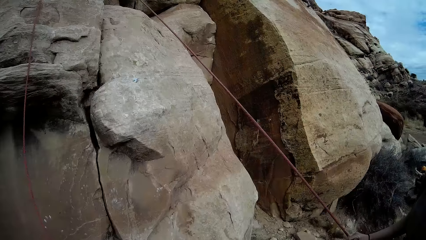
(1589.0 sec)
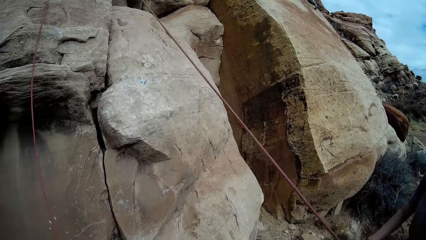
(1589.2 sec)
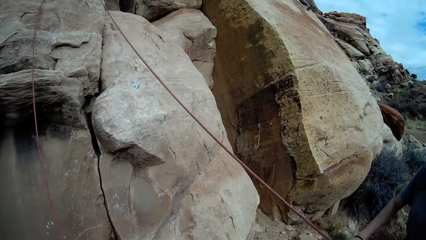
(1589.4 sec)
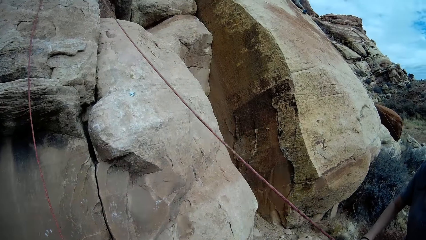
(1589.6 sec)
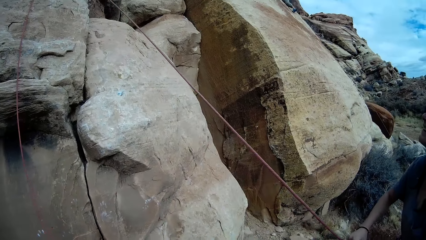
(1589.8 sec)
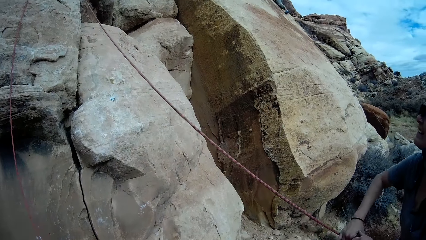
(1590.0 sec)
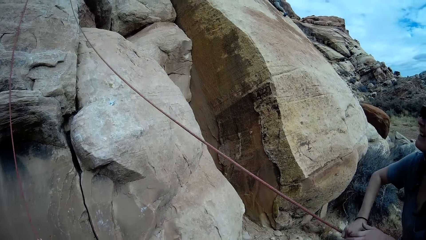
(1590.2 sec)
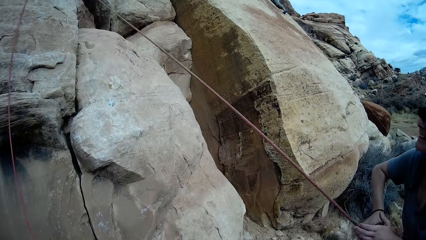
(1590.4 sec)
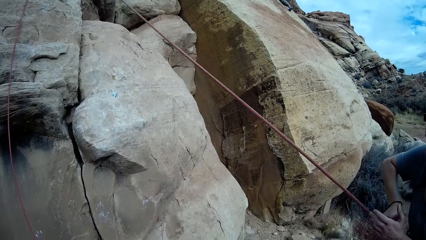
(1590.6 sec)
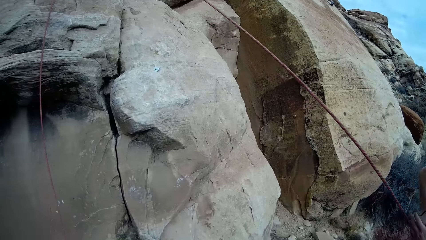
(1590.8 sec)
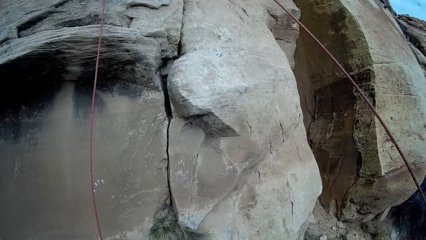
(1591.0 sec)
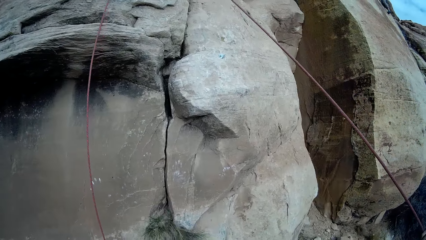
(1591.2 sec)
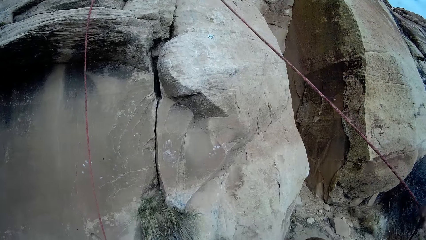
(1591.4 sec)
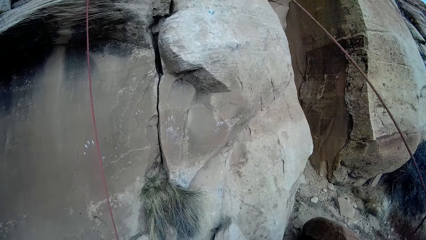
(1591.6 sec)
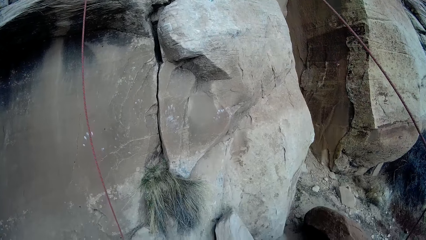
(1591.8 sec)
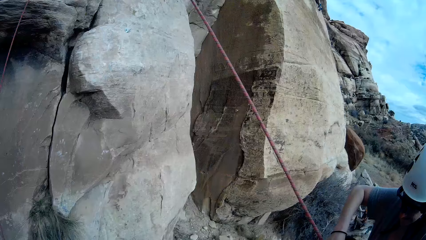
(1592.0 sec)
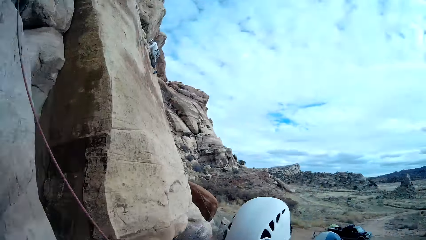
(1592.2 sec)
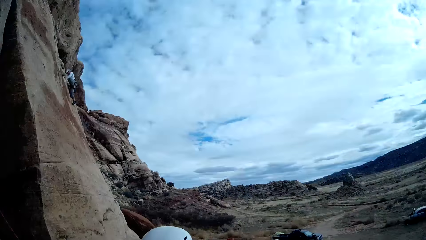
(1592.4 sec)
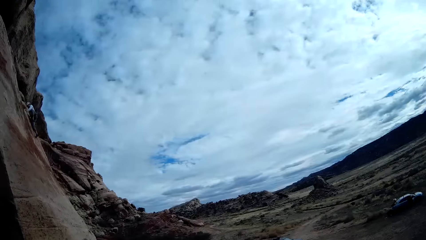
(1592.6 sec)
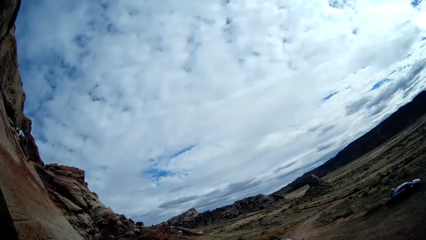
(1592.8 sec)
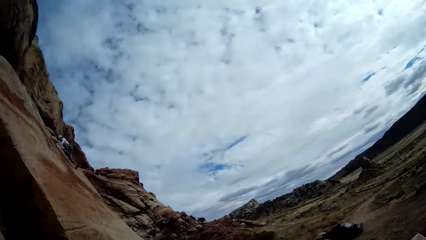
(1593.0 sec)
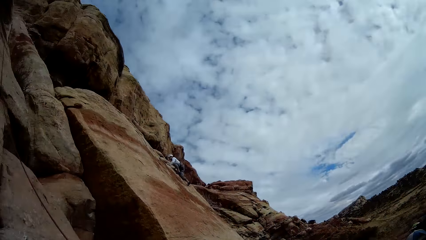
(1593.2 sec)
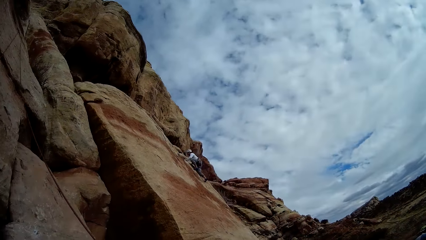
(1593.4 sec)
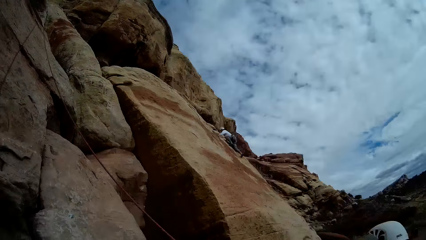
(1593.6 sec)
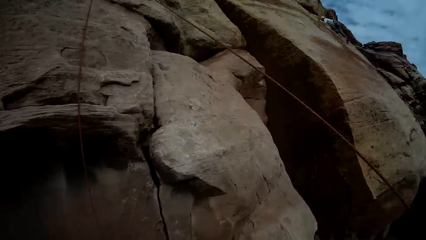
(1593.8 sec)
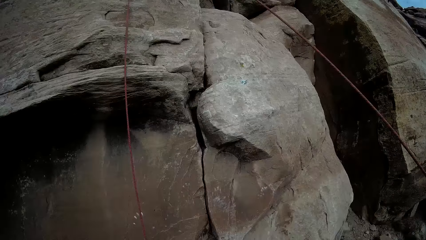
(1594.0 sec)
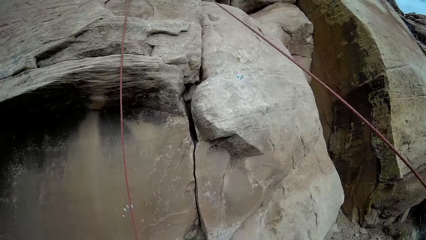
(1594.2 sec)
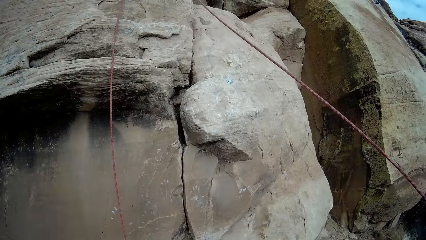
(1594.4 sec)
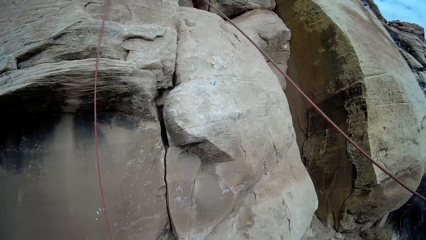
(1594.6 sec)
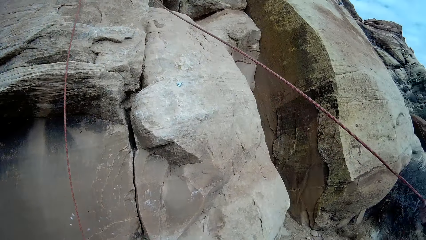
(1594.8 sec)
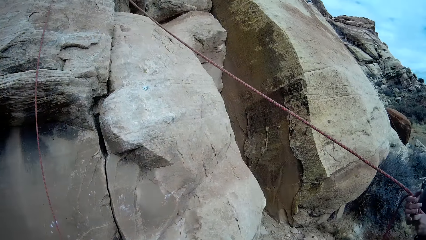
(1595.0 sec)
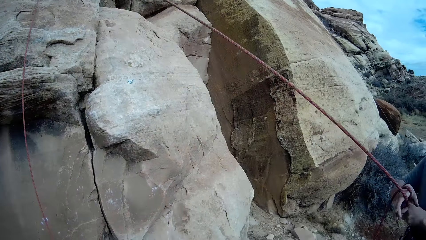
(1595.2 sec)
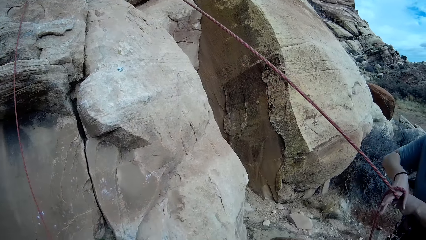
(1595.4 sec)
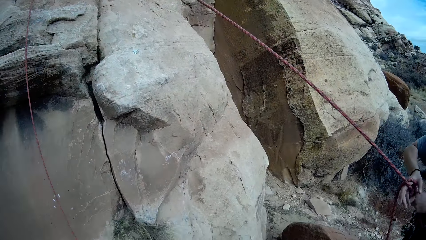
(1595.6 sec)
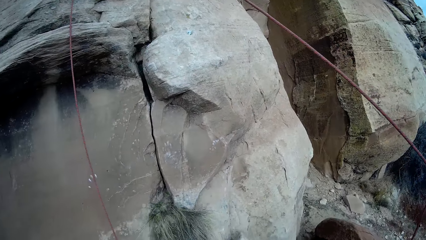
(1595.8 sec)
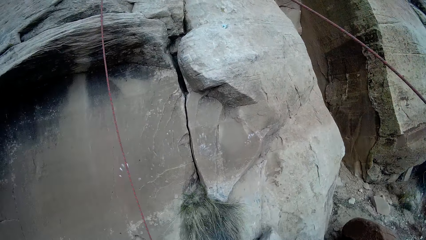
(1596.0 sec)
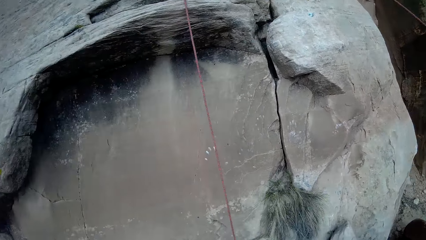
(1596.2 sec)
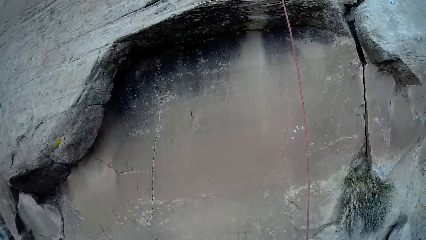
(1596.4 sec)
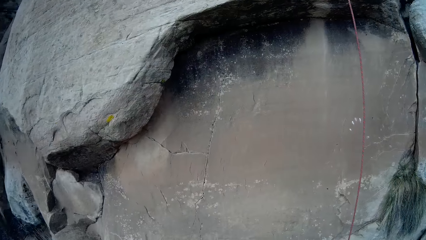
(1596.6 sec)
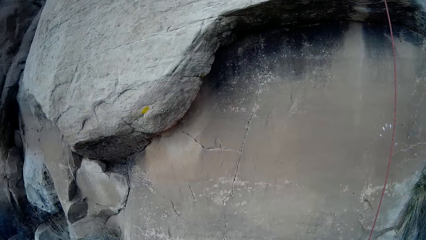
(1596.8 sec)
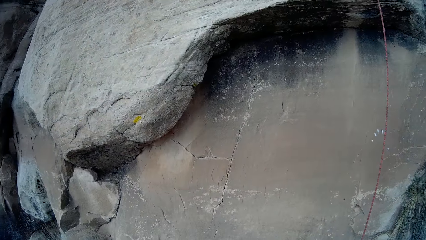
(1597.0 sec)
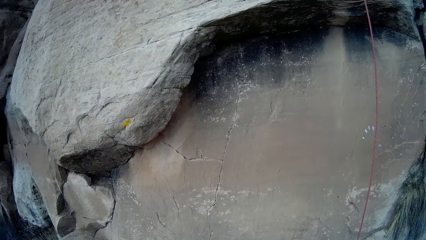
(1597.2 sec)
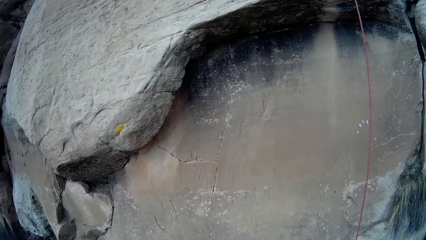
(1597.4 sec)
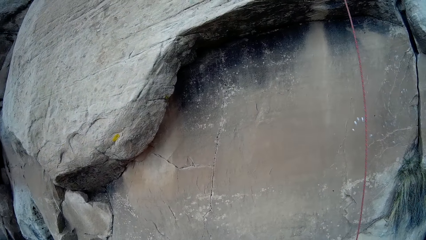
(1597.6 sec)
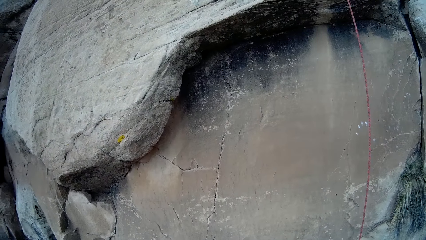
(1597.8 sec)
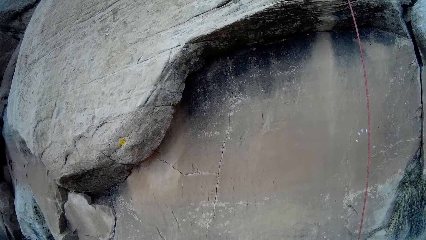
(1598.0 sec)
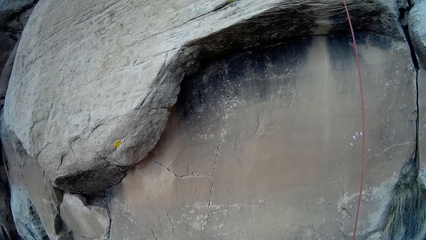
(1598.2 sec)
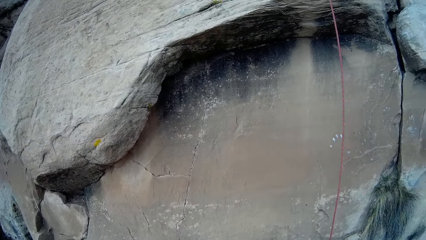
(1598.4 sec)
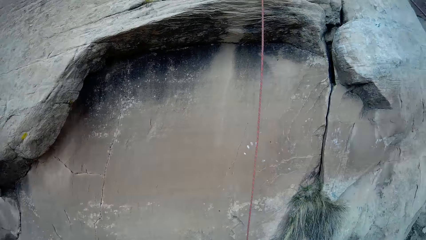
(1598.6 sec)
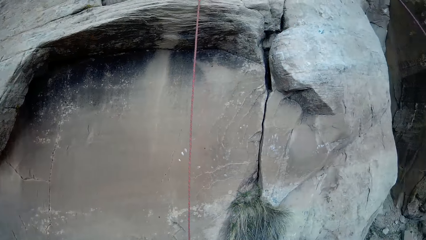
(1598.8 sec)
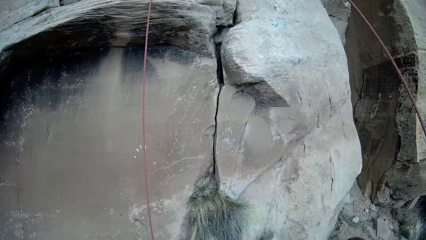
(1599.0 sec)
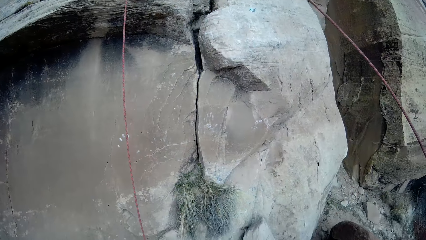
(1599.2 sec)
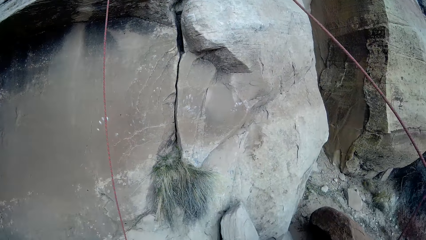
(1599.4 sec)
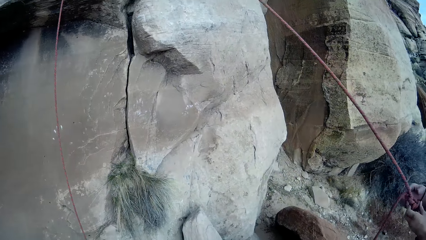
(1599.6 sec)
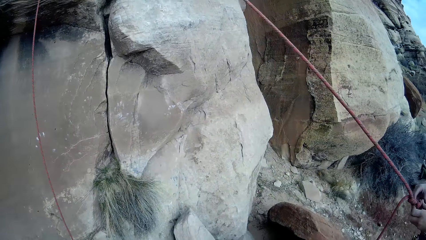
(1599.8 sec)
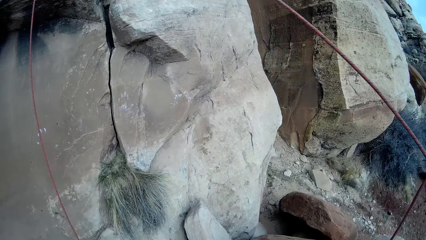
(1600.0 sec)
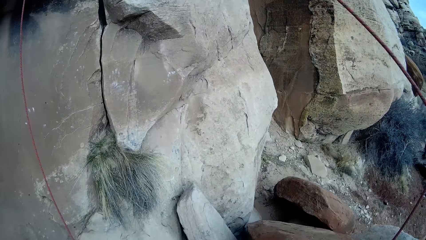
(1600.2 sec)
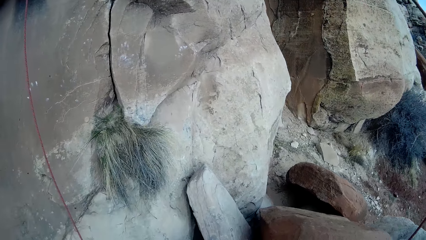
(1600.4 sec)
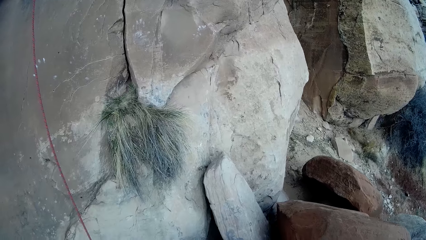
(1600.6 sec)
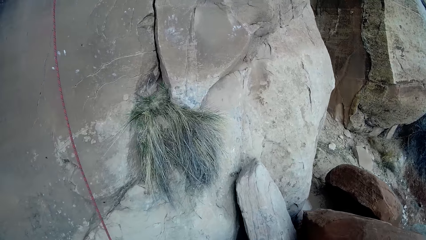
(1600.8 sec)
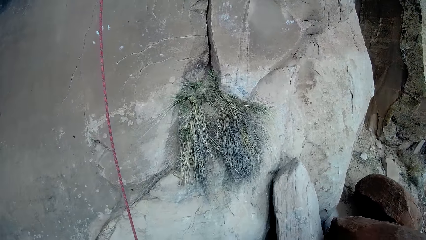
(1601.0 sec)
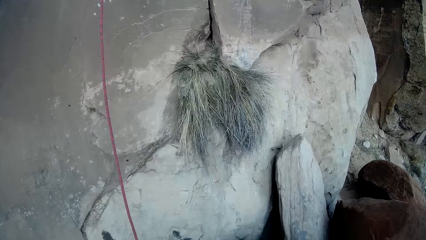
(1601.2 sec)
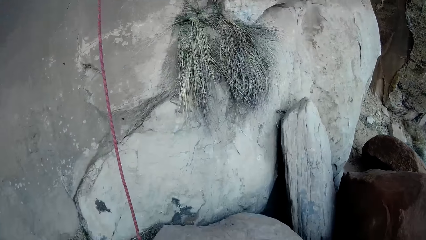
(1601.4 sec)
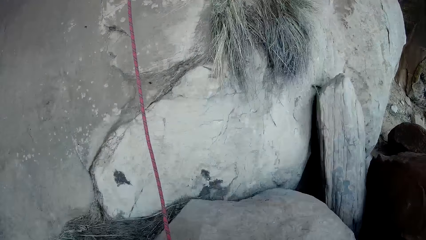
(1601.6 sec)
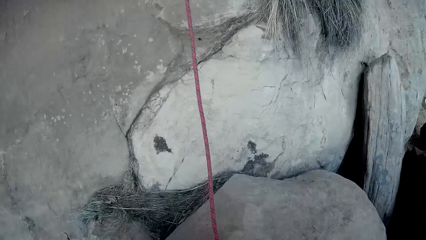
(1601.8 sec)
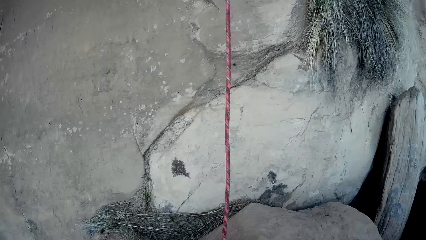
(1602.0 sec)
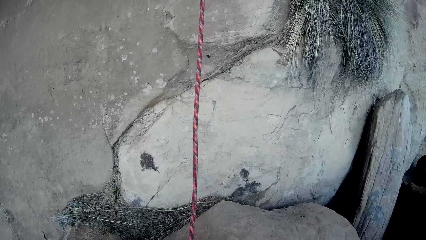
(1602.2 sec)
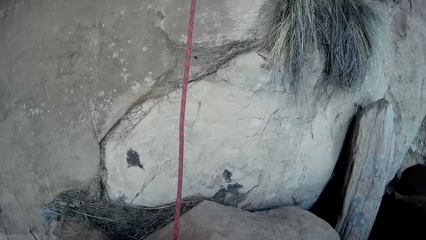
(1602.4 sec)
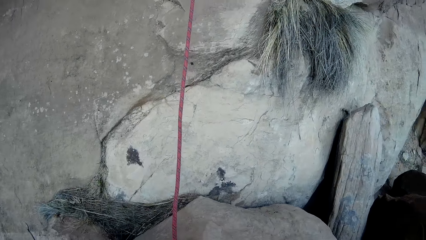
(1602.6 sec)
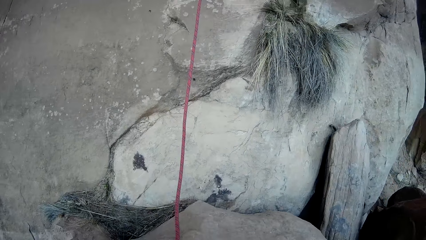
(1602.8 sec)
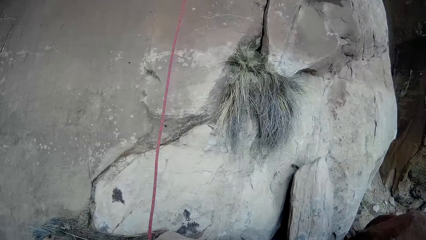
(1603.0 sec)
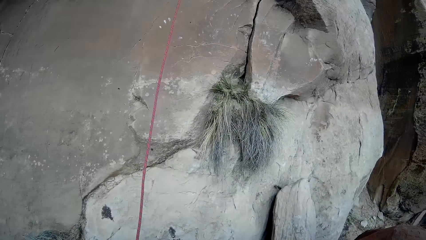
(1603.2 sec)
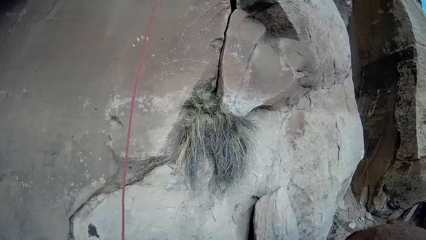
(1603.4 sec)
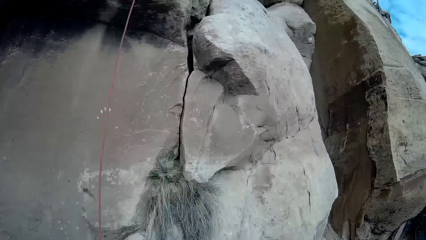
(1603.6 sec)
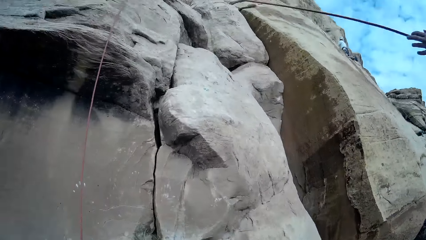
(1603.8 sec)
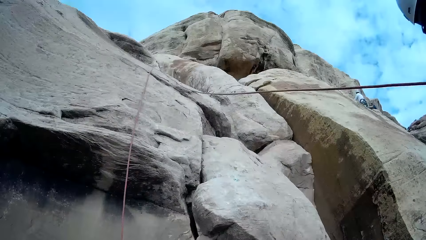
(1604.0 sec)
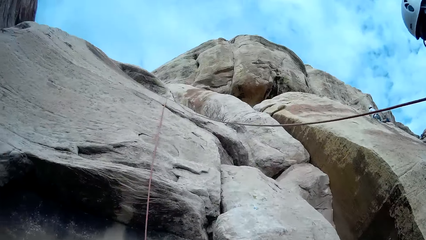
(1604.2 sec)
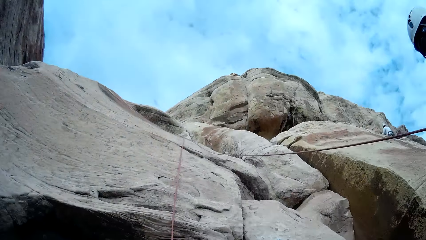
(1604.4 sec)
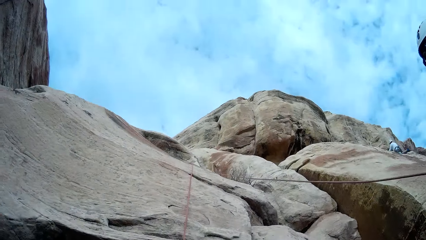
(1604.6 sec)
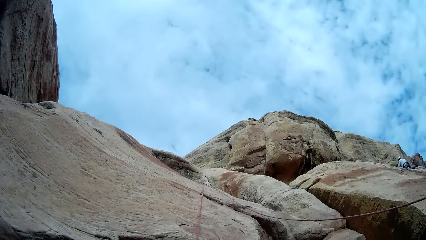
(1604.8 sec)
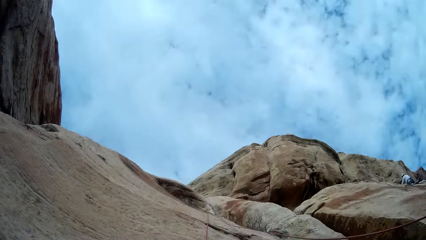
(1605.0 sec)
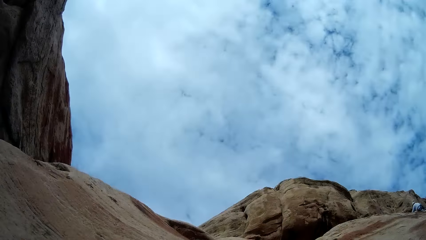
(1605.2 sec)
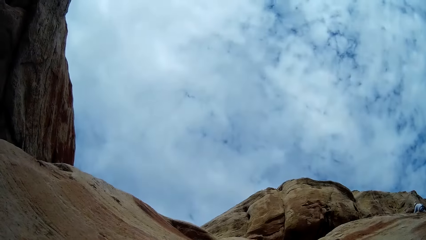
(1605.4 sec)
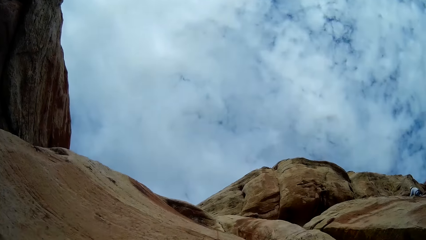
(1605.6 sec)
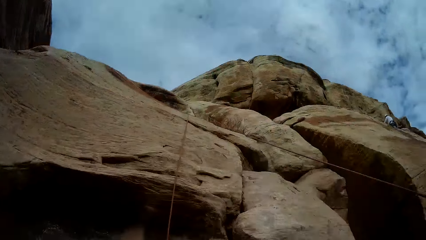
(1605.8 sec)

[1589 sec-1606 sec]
The camera wearer looks around the hills. A woman adjusts the second rope. The camera wearer stares at a person. They look around the hills. Another person unties ropes on the hands. The camera wearer looks around the hills. The other person holds the rope.
